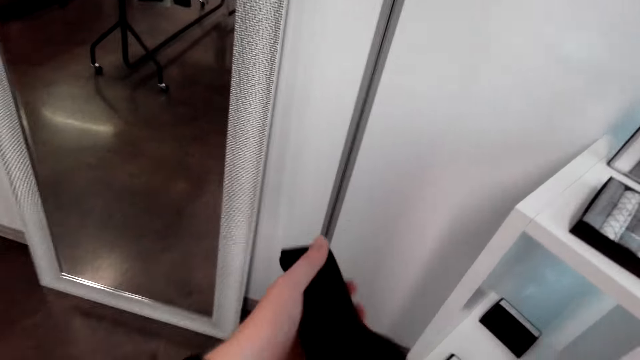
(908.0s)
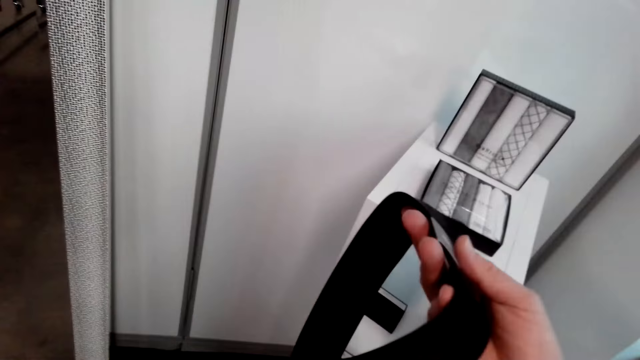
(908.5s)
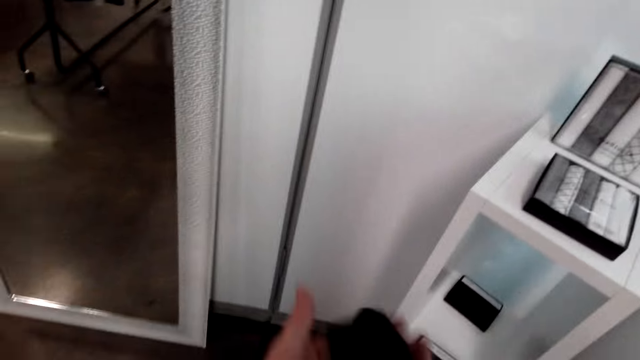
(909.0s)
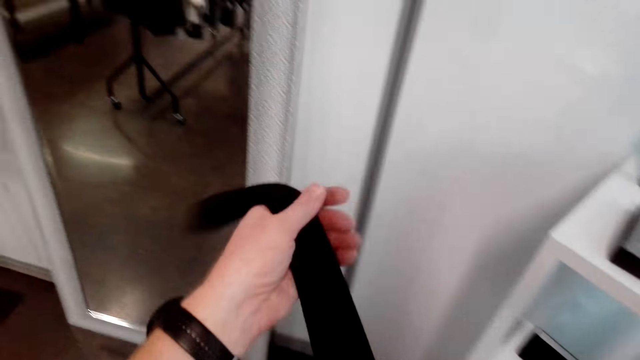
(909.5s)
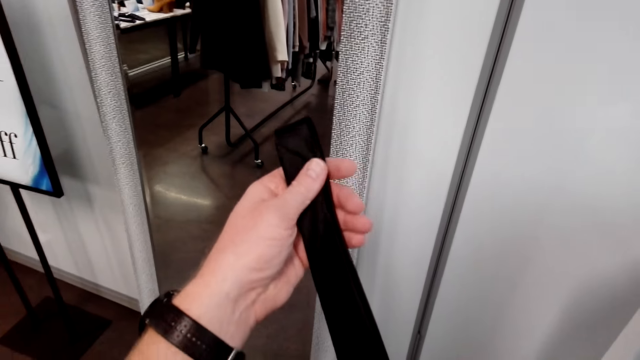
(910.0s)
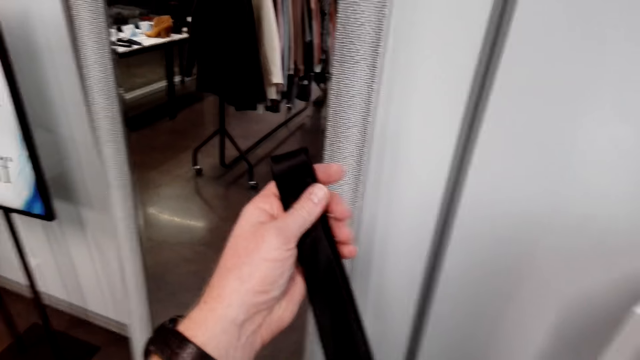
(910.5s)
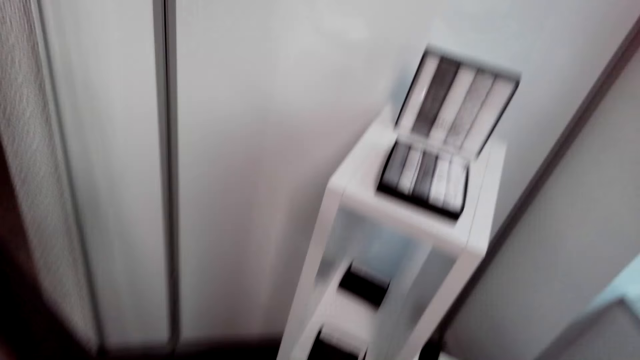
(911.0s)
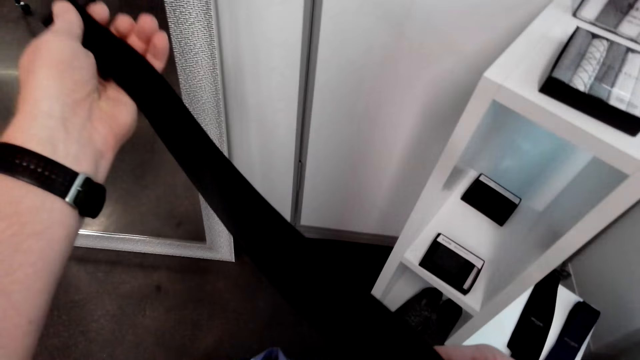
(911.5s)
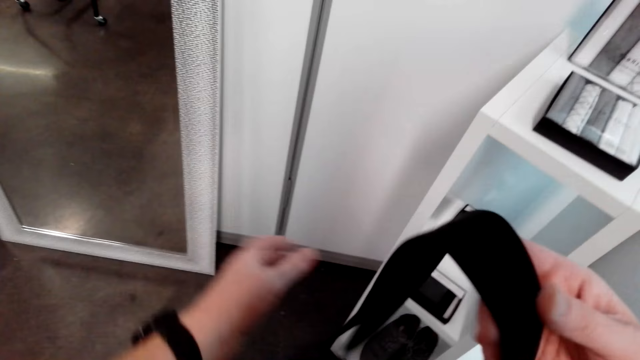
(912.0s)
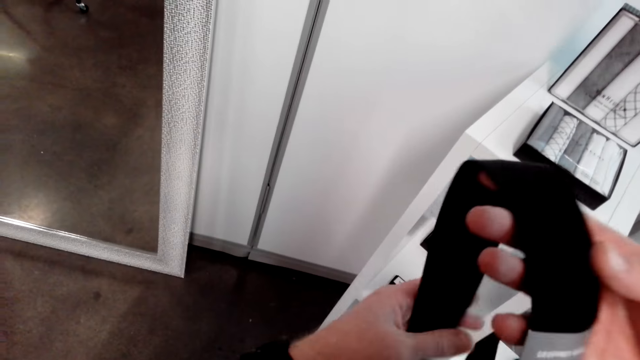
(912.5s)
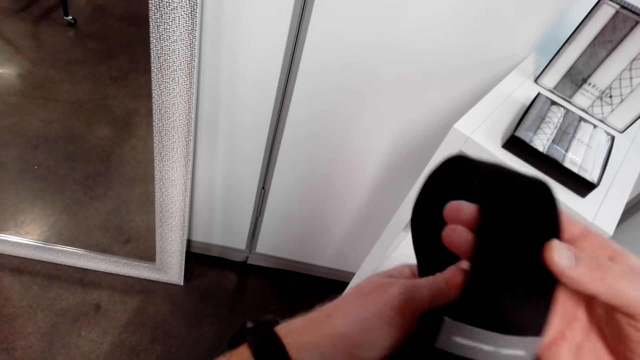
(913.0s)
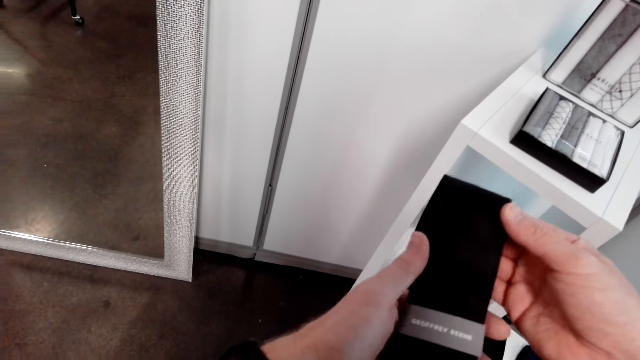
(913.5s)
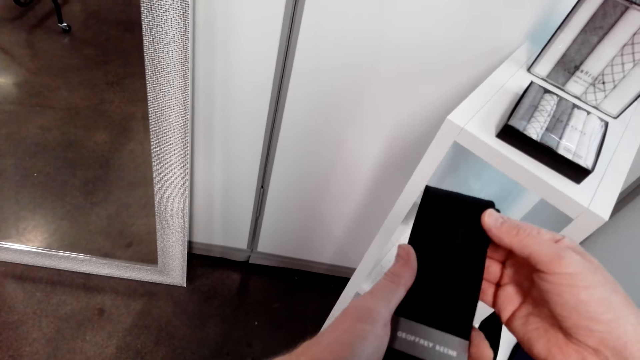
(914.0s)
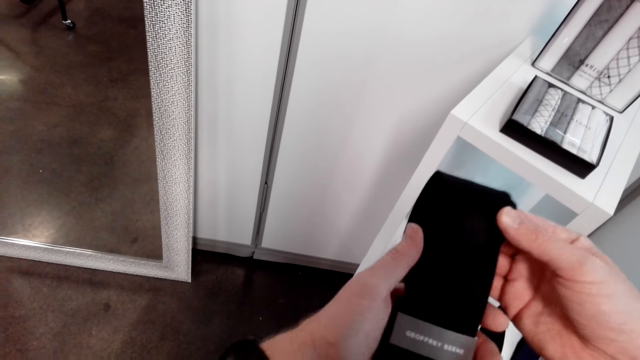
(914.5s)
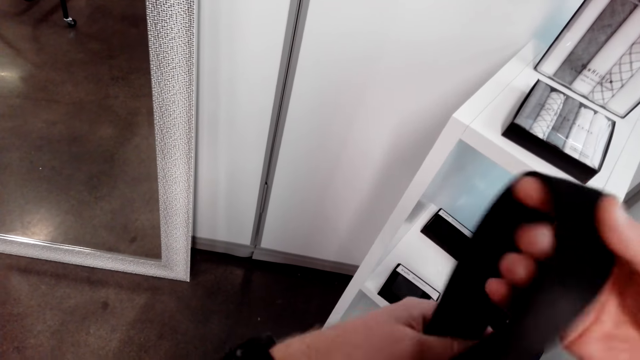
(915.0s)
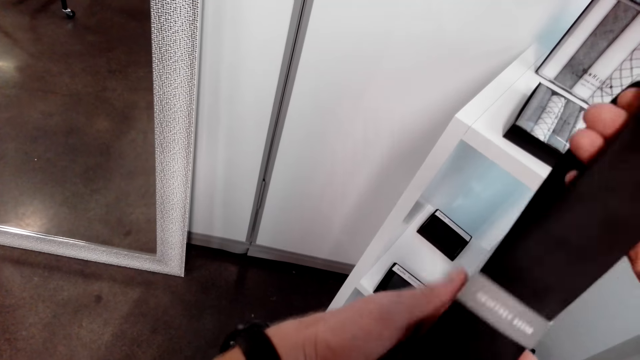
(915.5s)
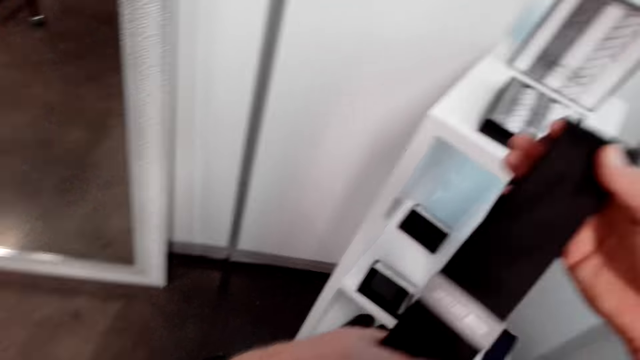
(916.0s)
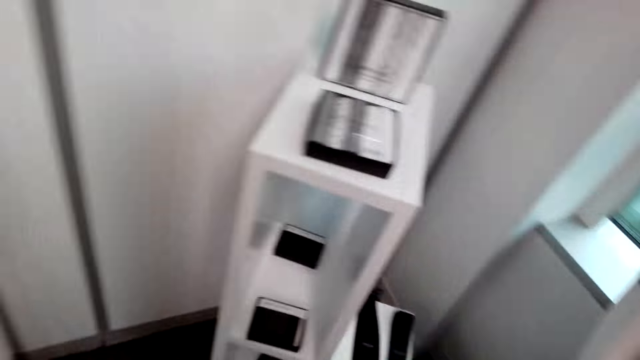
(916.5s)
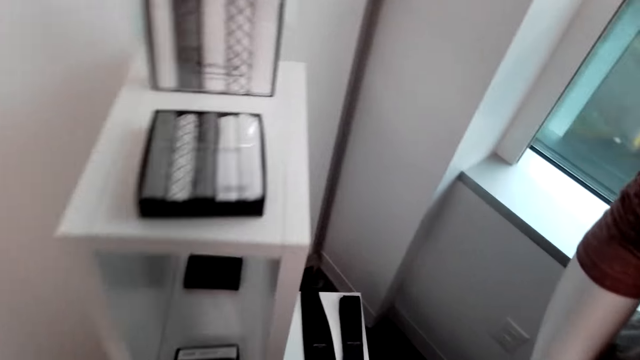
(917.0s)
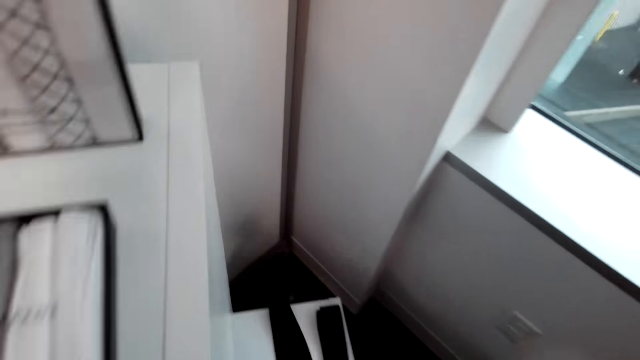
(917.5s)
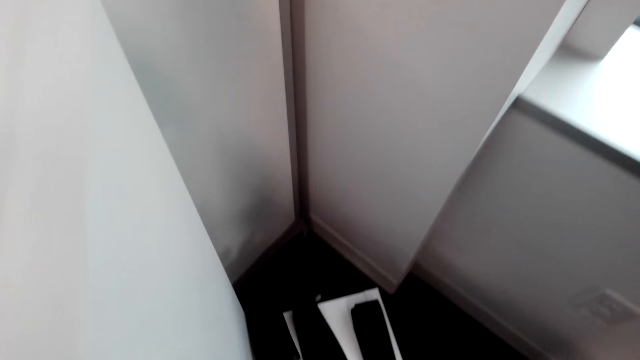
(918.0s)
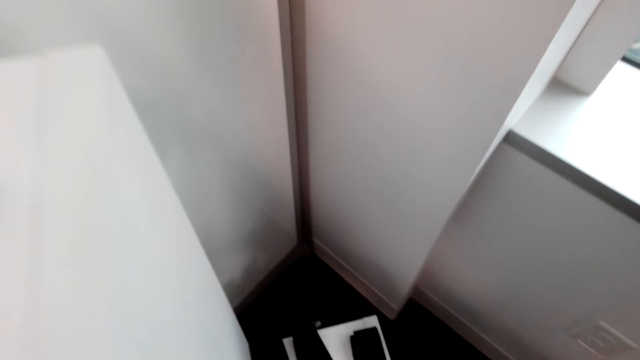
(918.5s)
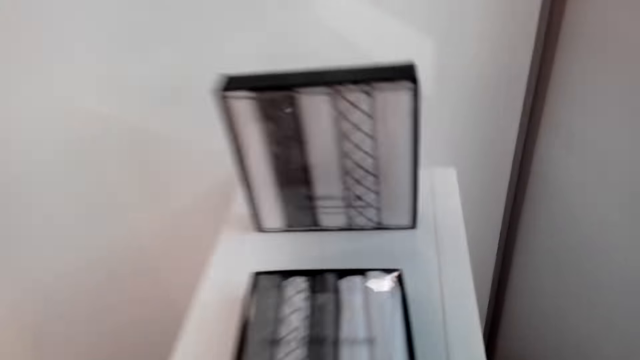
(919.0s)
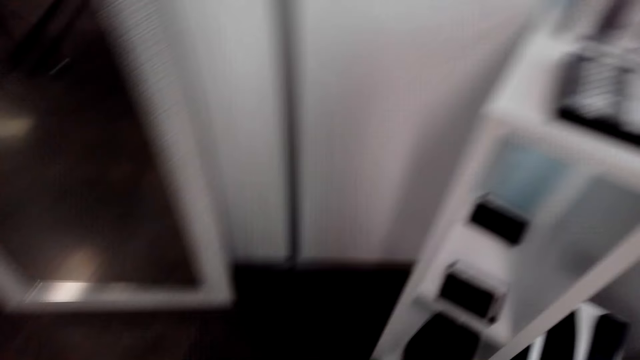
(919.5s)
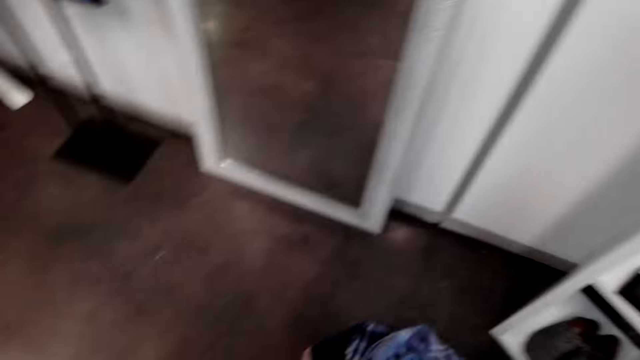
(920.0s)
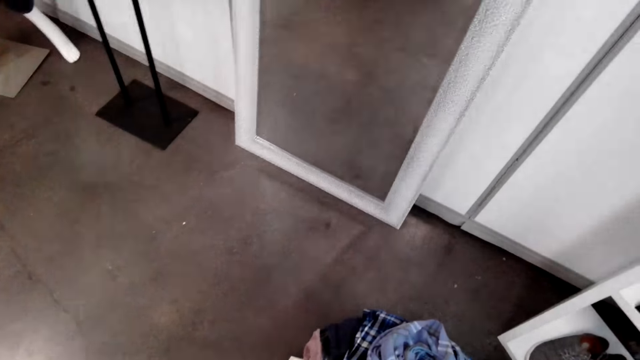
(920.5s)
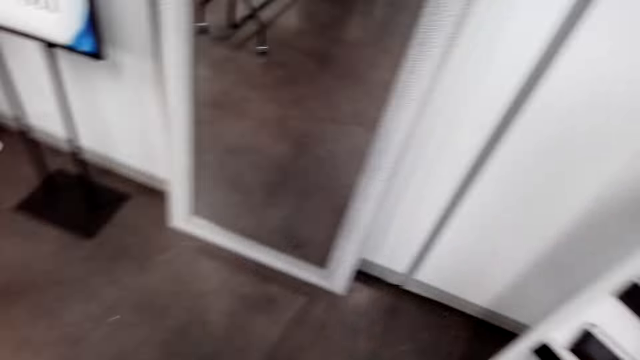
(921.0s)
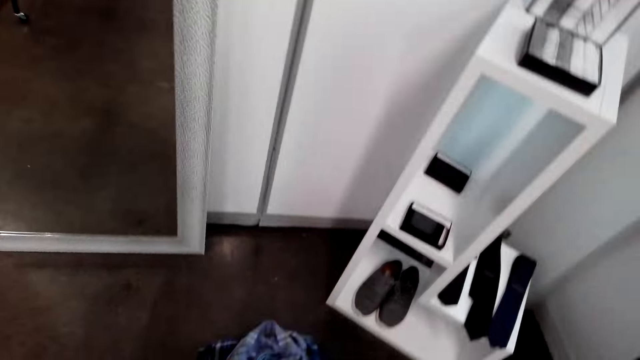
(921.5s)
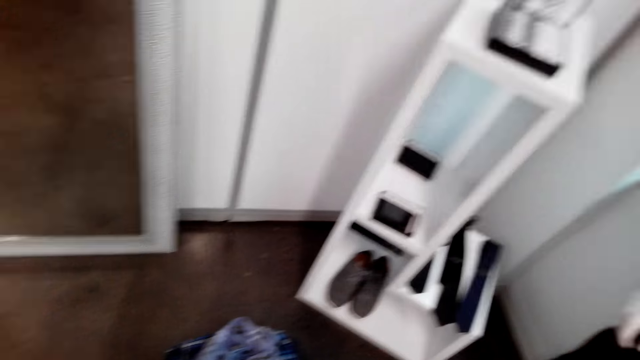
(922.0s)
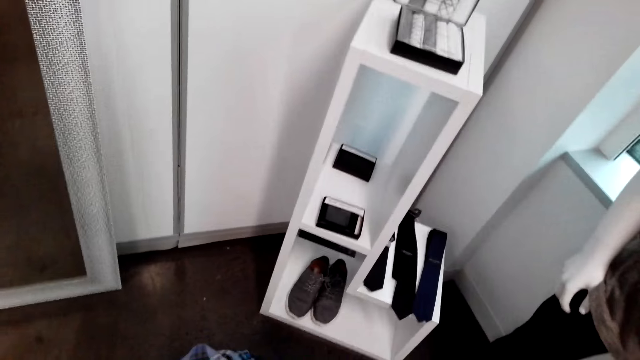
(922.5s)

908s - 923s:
The camera wearer stretches the belt on his hand and folds the belt on his hand. He walks in the shop. He puts the tie down and looks around.

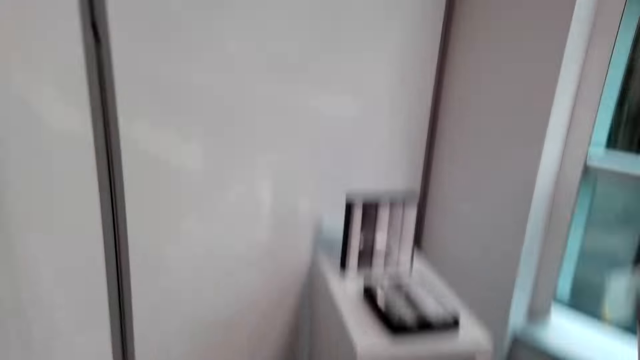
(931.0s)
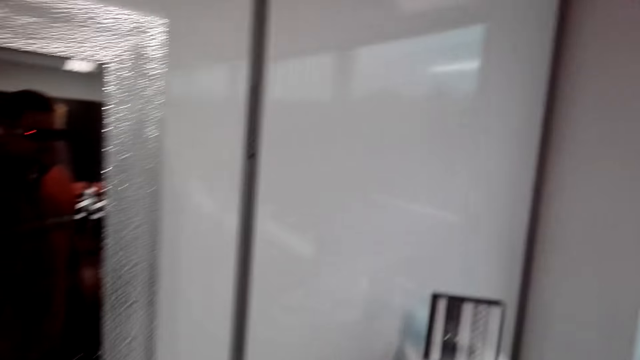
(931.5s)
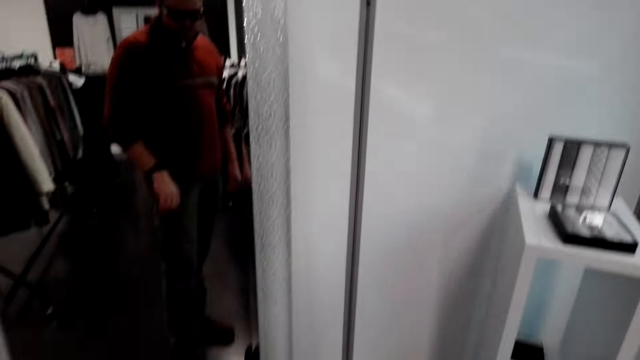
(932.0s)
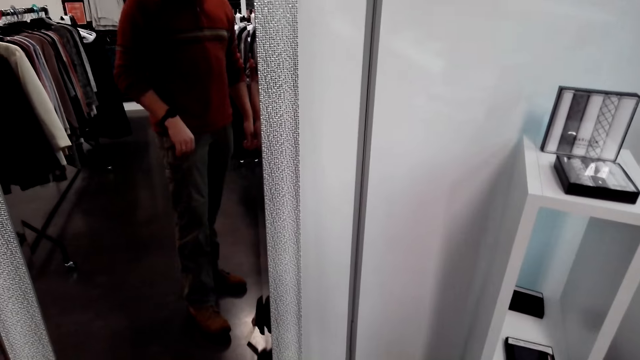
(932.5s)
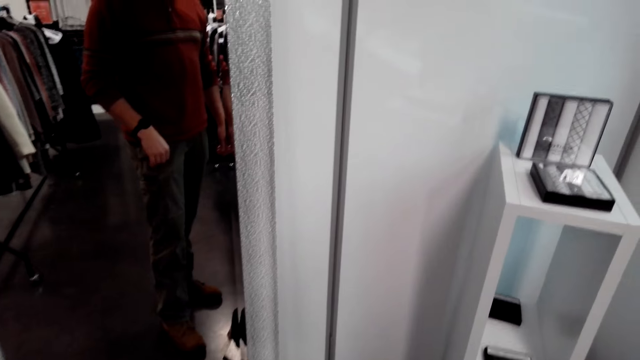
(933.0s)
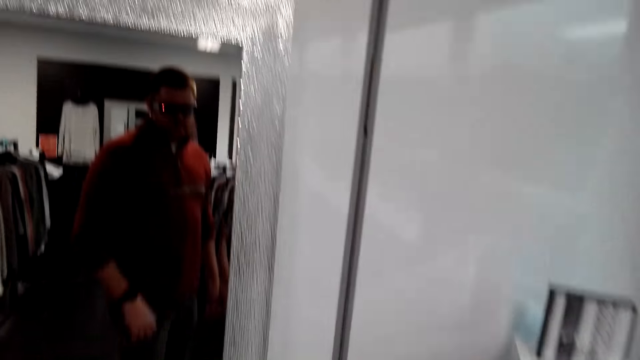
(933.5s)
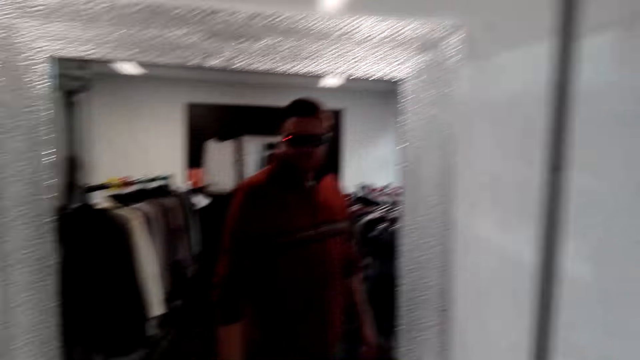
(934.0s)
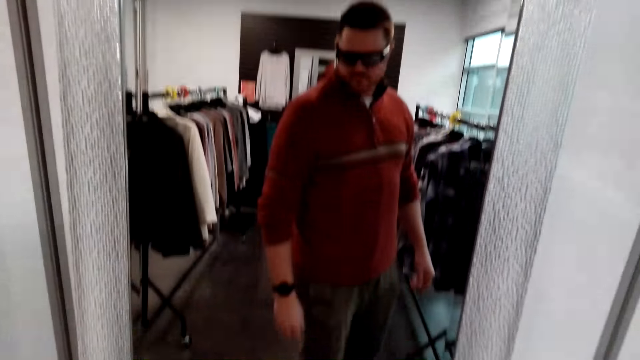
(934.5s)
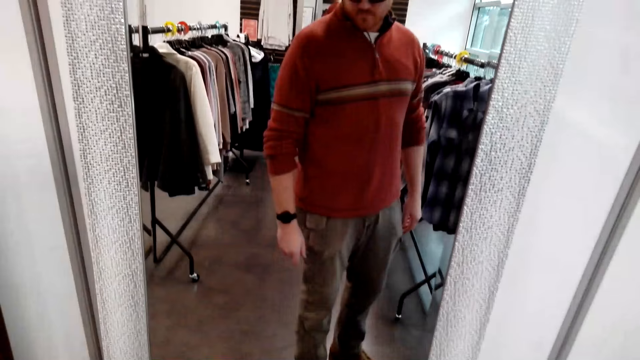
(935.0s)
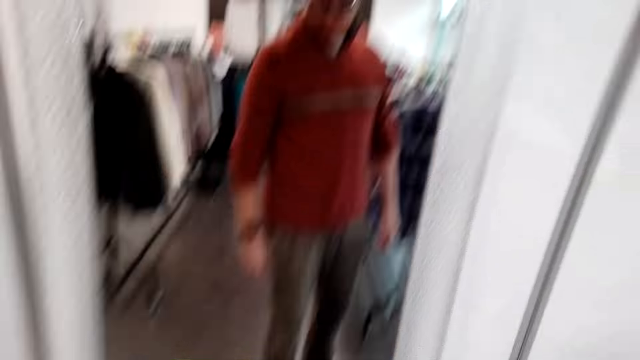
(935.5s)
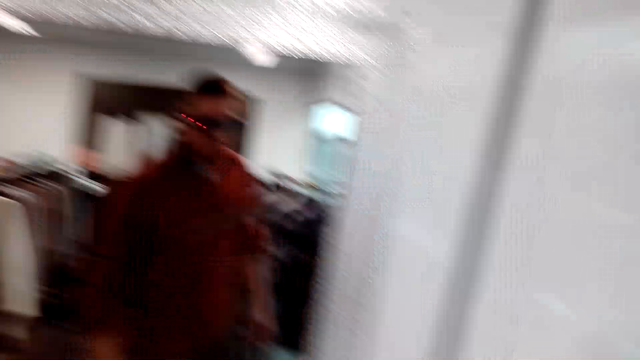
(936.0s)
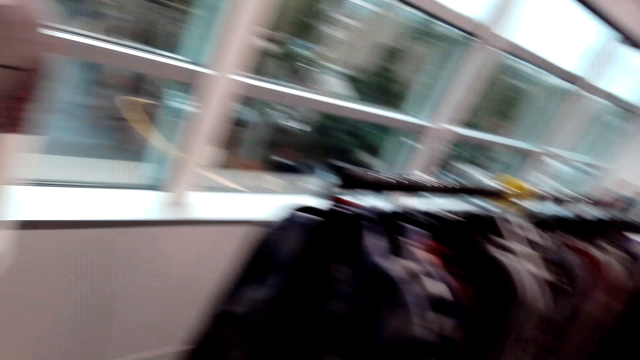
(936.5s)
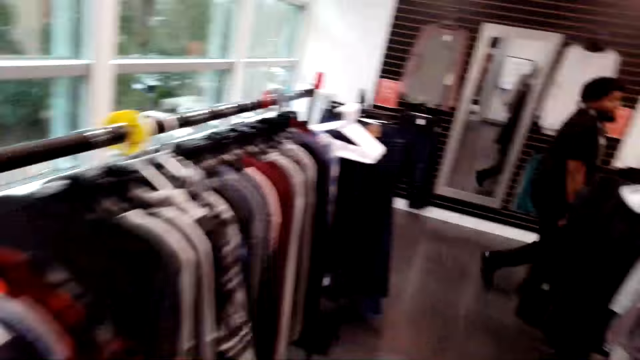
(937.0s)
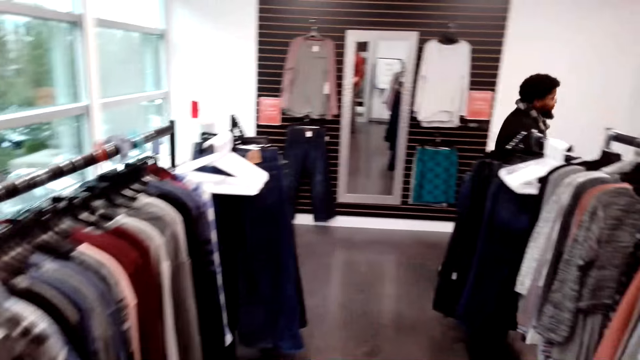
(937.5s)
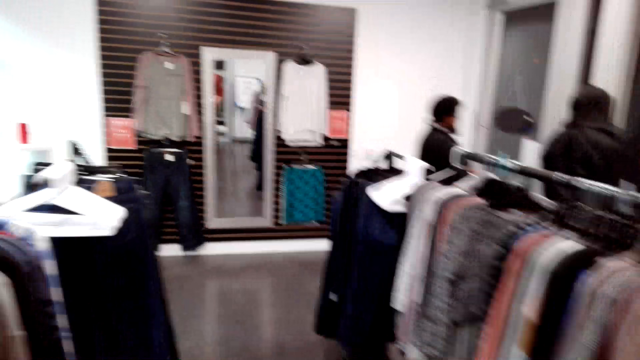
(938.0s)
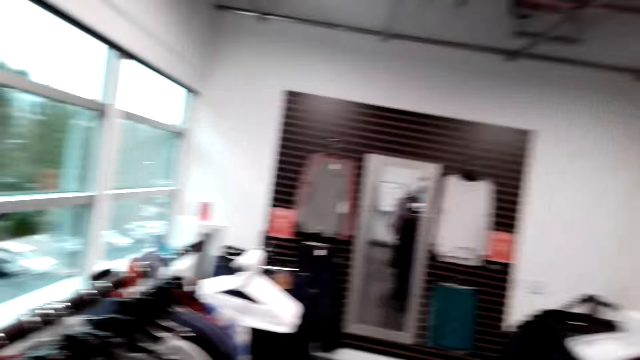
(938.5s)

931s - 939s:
The camera wearer looks at himself on the mirror. They walk in the shop. A man walks in the shop.
